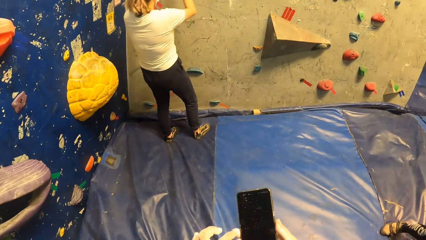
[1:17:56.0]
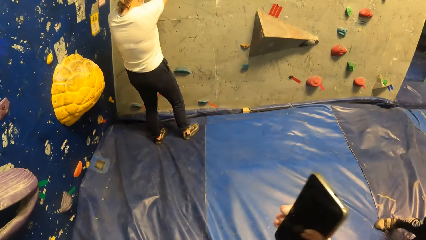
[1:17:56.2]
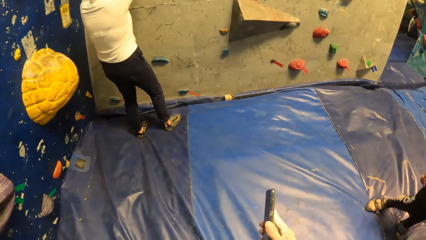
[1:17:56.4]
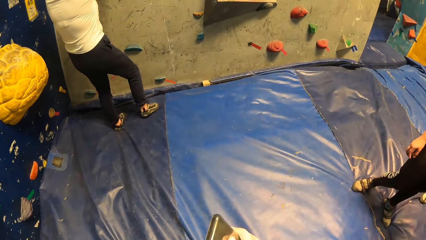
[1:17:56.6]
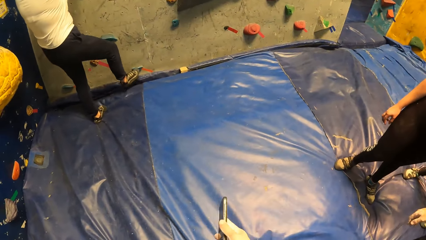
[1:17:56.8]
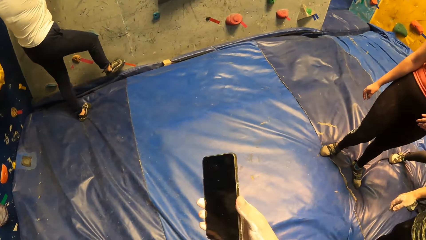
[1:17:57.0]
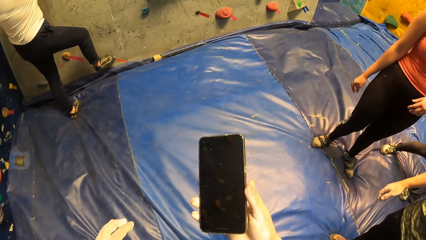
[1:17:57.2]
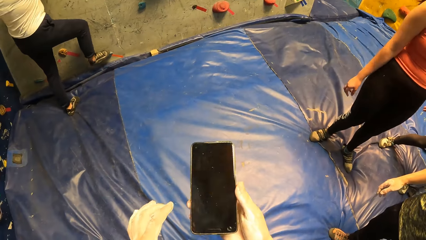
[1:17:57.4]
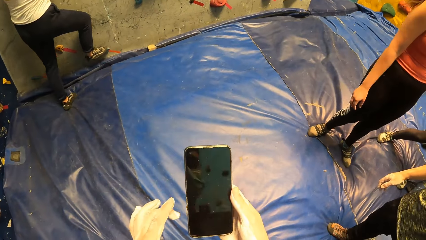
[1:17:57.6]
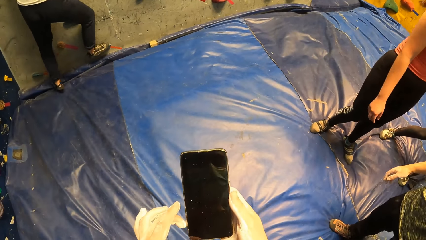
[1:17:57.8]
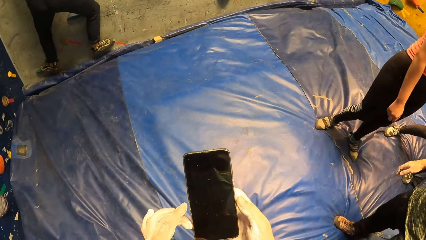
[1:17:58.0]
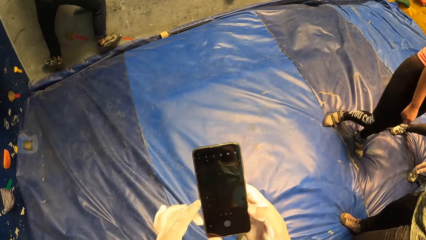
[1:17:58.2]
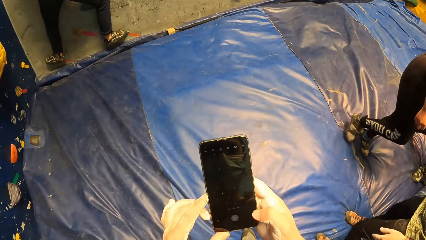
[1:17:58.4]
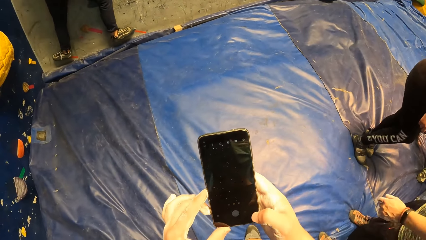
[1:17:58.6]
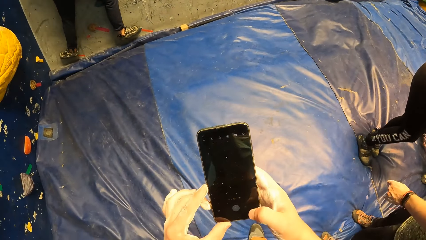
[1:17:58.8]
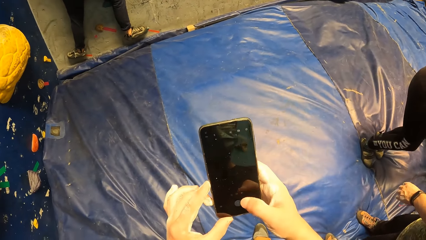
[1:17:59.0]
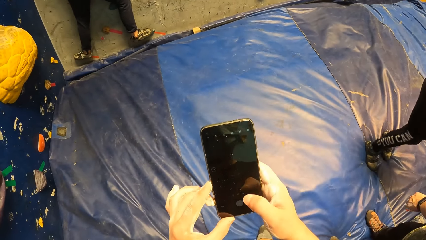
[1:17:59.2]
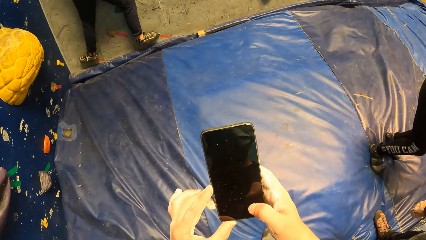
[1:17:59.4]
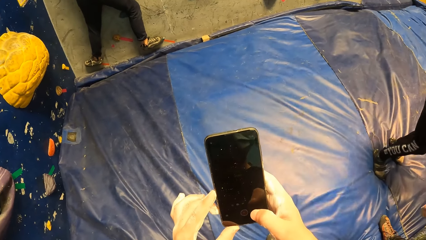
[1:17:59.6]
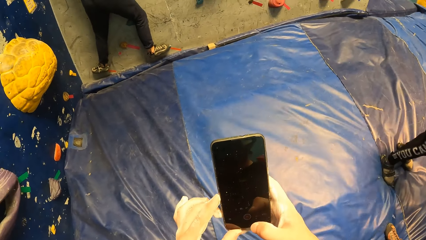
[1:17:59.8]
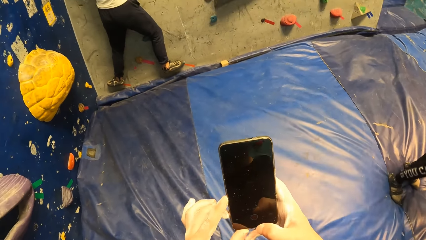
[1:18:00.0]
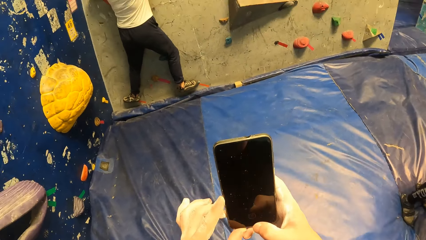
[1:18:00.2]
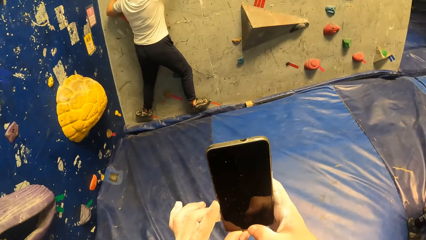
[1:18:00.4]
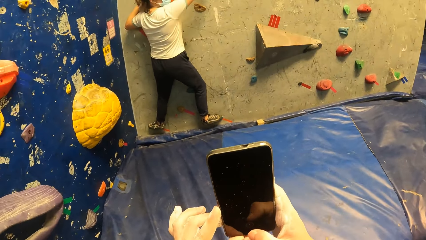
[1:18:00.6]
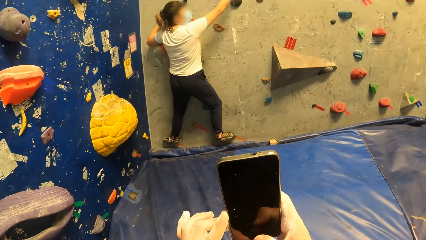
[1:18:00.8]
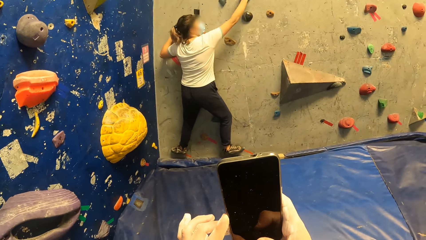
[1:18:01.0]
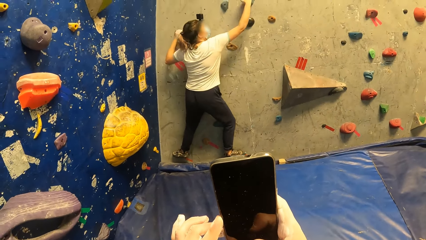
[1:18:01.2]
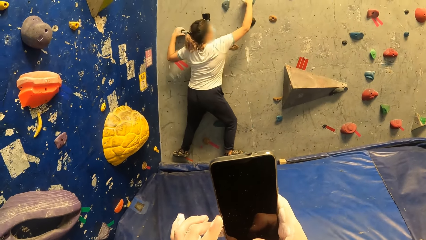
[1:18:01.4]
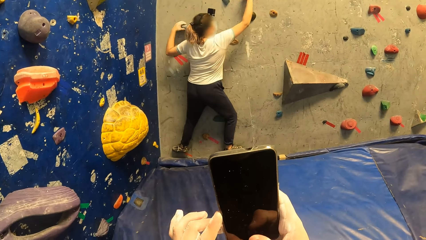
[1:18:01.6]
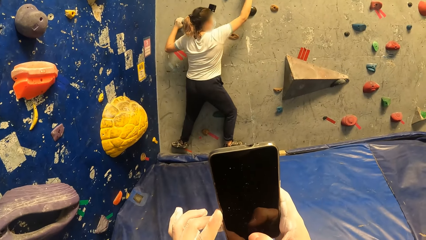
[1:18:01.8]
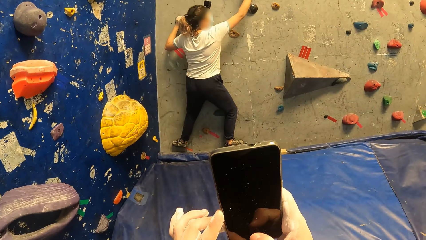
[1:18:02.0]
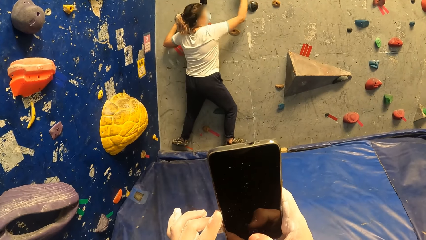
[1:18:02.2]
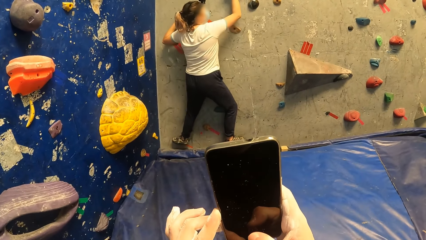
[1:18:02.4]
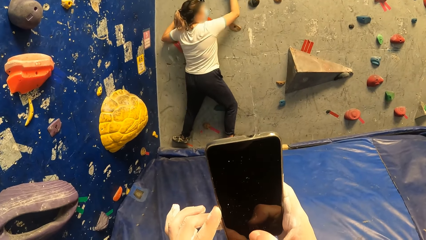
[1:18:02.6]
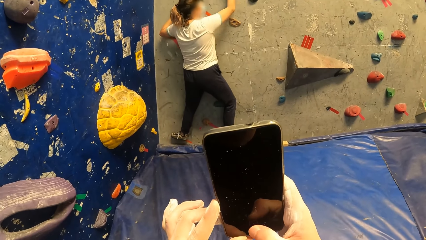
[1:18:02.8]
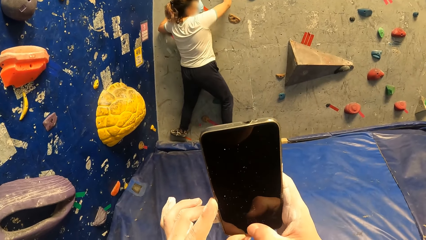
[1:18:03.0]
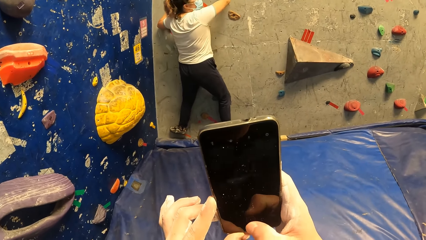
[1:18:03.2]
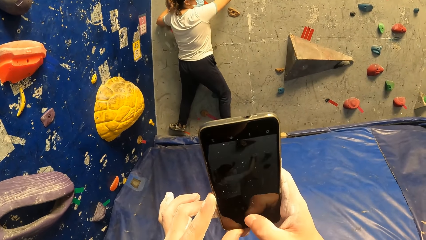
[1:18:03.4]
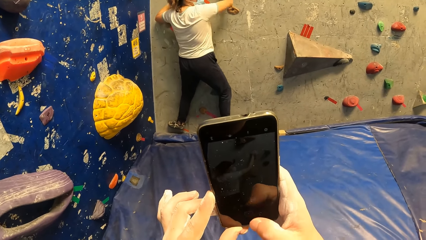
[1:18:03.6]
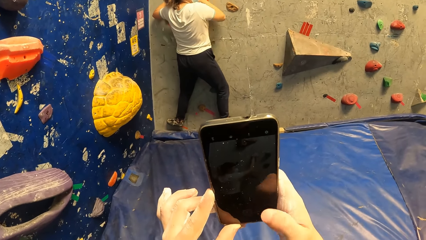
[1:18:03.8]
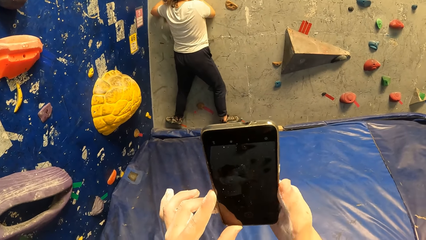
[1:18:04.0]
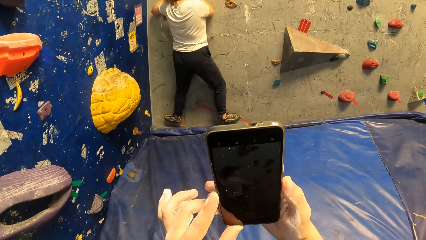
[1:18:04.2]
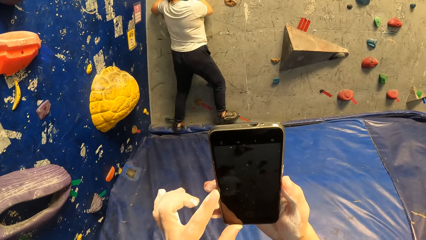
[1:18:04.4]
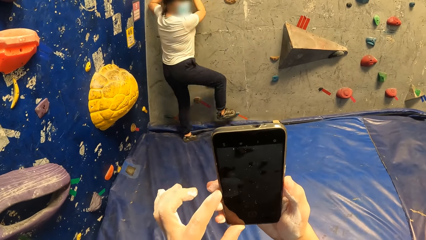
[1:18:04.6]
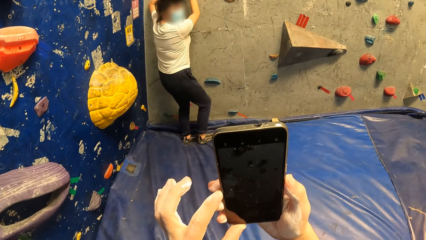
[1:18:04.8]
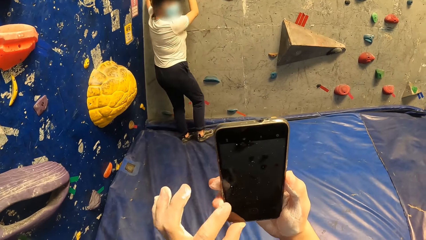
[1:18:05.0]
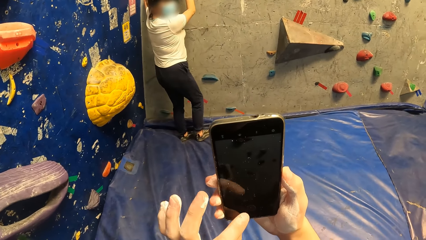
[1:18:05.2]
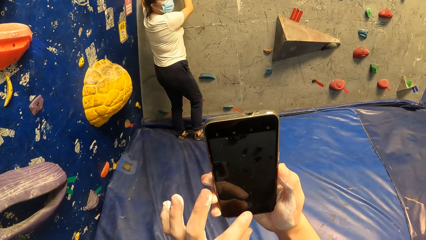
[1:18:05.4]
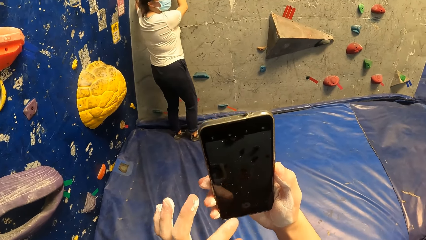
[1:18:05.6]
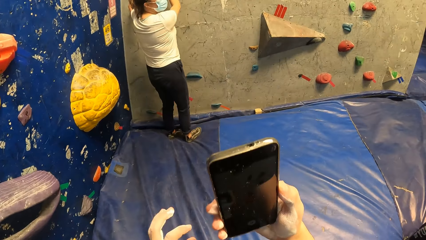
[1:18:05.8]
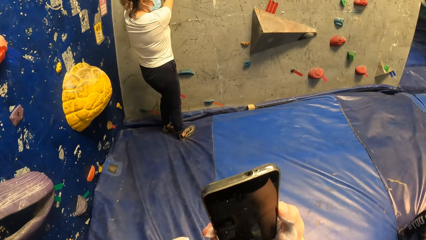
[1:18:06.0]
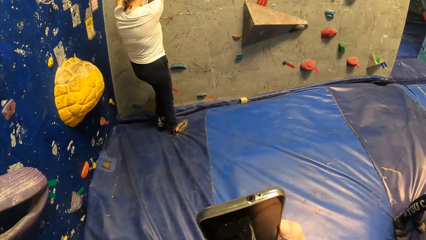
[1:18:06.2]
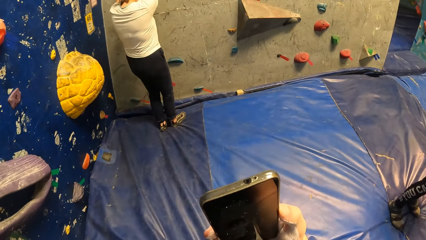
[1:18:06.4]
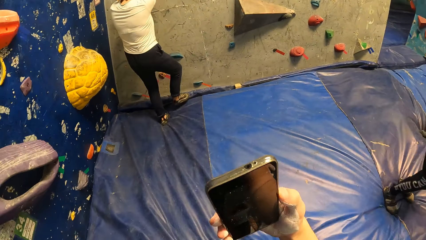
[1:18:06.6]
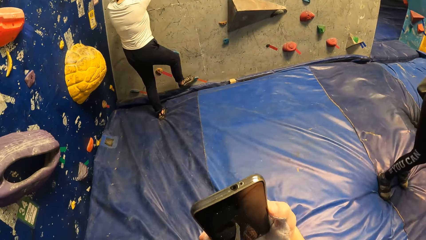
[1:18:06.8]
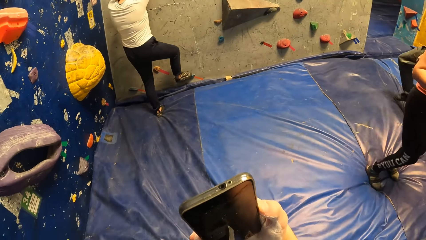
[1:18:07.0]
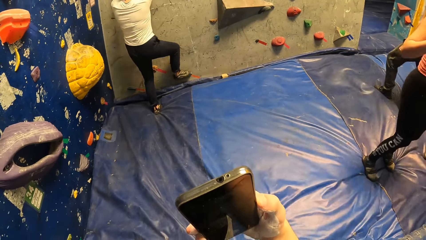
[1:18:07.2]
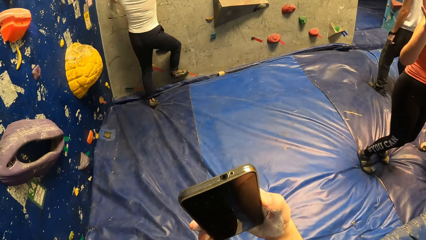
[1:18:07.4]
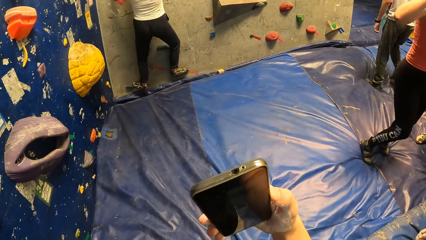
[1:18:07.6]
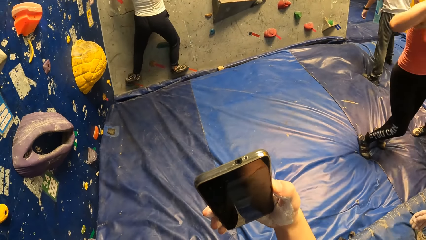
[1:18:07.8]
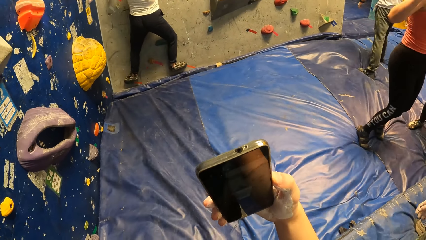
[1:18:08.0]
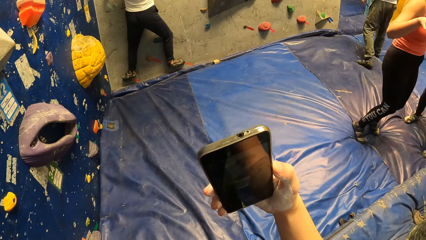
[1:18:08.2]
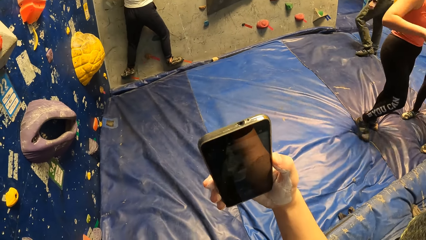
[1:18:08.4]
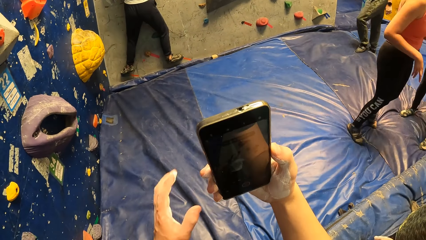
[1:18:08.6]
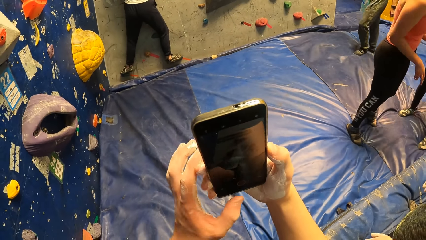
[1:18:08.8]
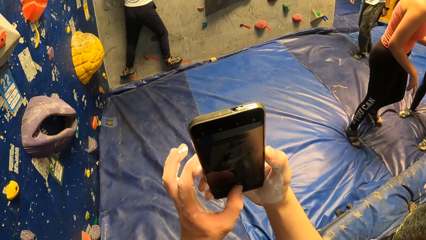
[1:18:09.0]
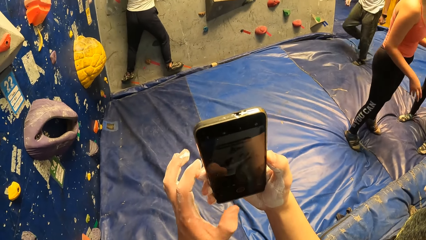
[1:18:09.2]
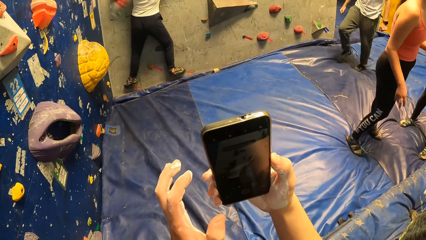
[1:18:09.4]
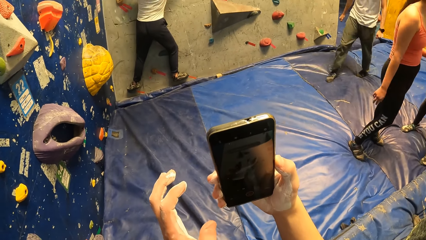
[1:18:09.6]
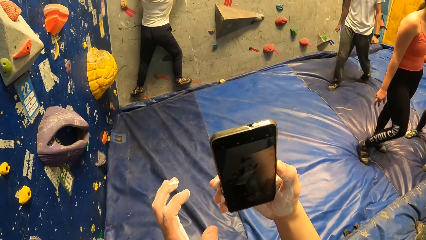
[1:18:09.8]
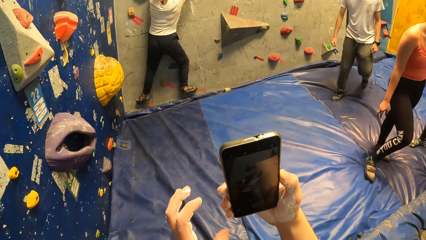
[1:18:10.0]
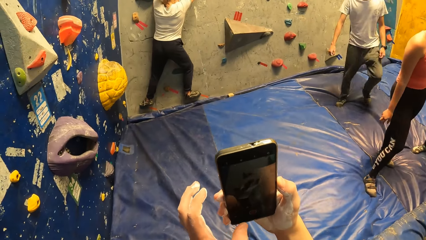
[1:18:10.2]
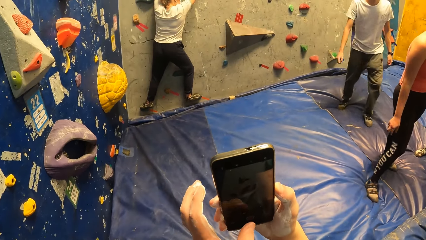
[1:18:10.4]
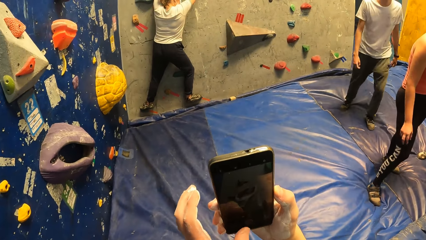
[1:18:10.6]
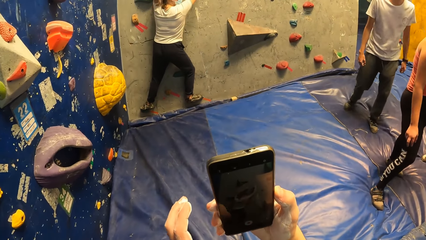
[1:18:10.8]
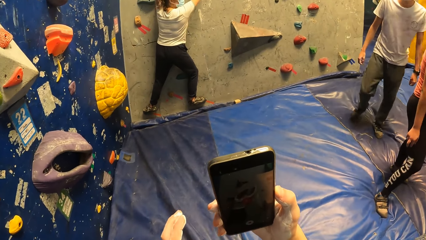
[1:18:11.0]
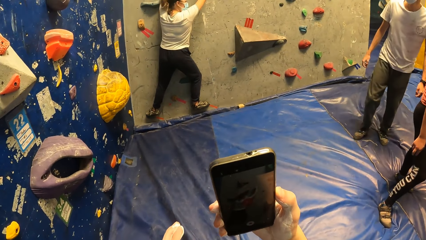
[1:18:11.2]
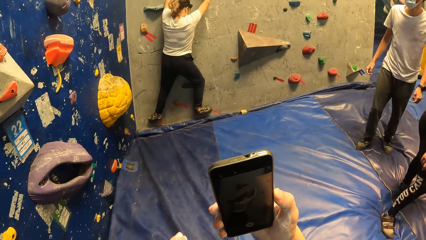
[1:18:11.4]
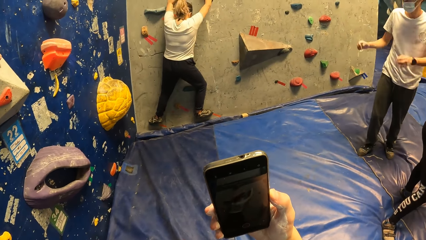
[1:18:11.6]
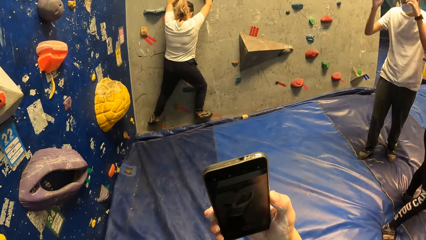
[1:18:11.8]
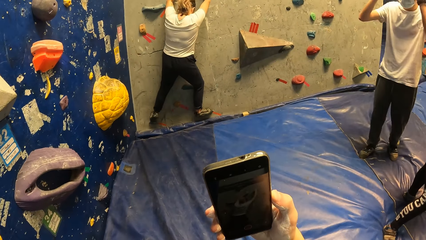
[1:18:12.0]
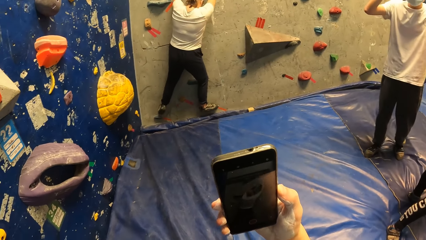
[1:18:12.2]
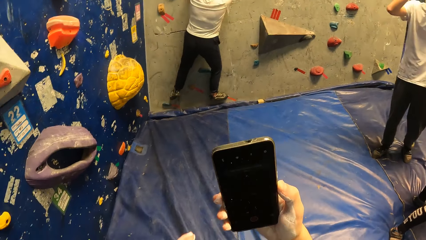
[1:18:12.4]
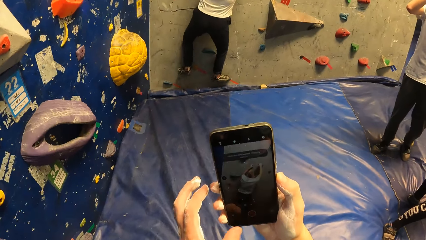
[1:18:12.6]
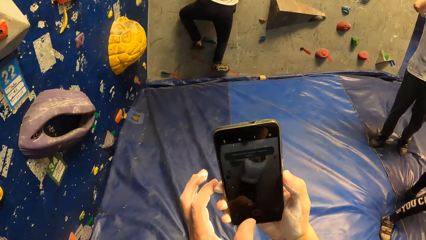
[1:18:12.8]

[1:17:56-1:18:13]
The camera wearer shakes the phone. They operate the phone. They take a video.
